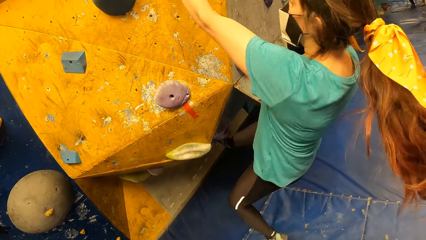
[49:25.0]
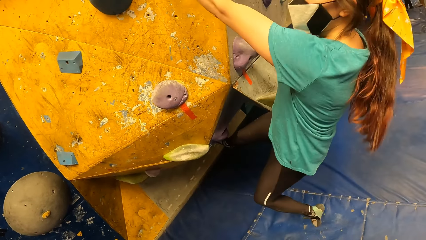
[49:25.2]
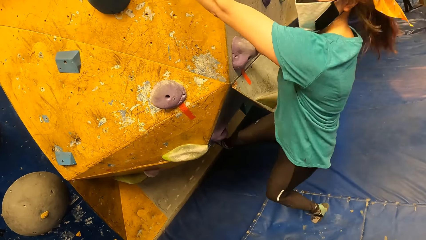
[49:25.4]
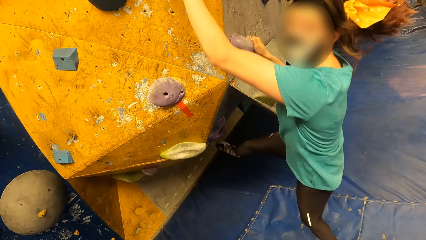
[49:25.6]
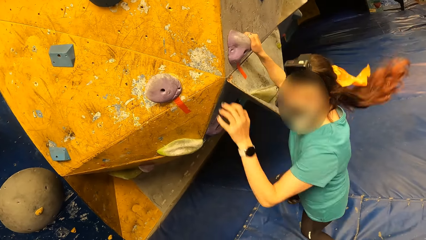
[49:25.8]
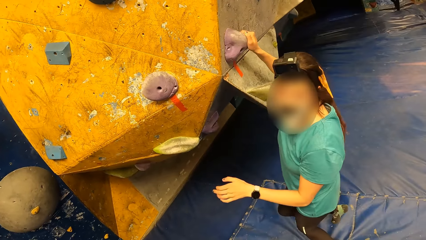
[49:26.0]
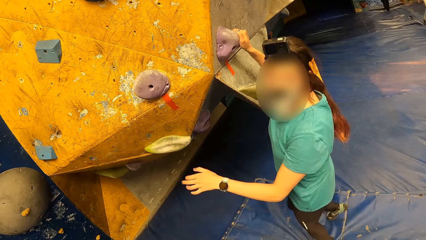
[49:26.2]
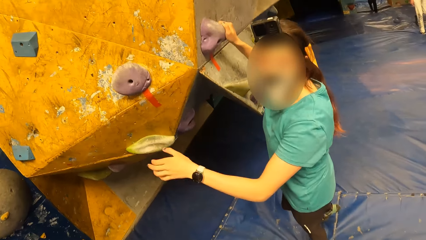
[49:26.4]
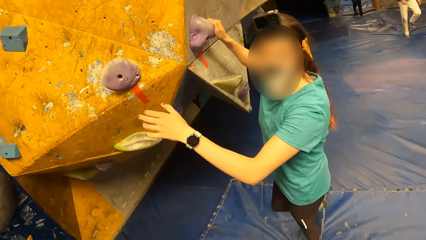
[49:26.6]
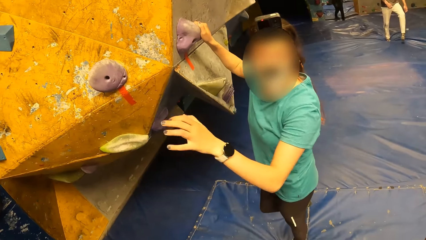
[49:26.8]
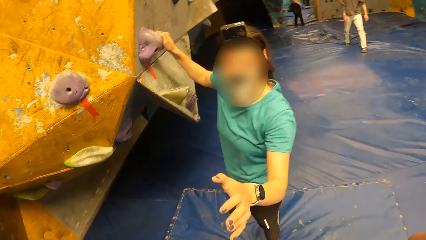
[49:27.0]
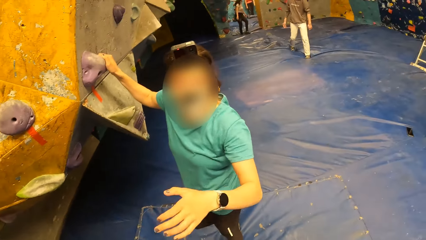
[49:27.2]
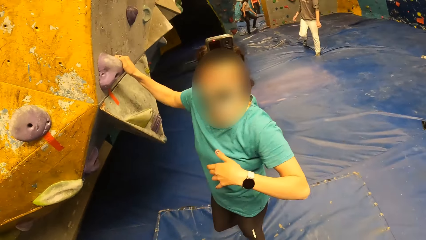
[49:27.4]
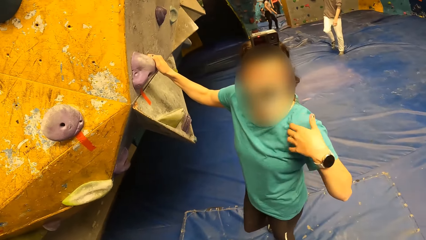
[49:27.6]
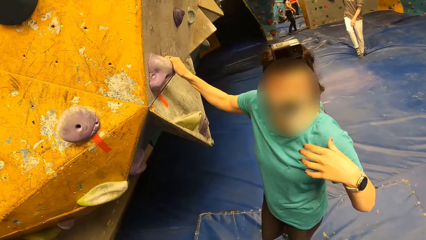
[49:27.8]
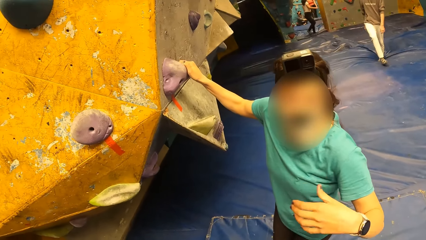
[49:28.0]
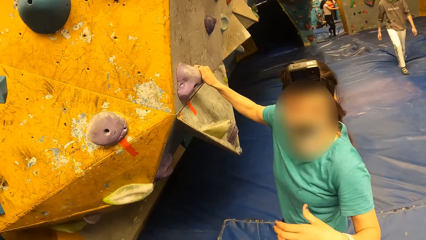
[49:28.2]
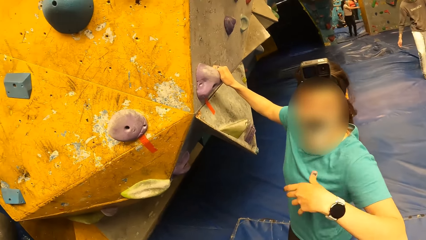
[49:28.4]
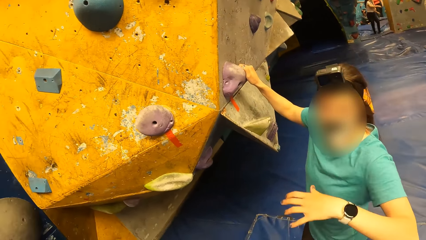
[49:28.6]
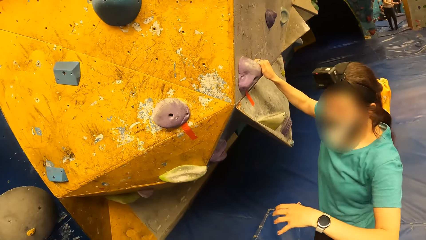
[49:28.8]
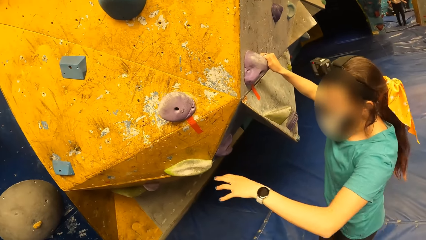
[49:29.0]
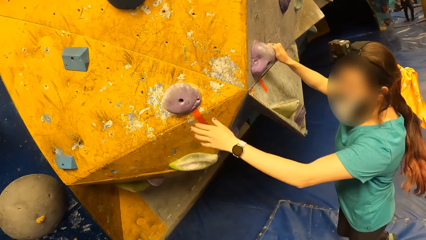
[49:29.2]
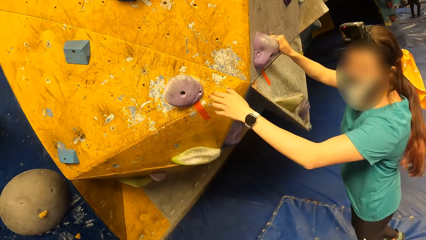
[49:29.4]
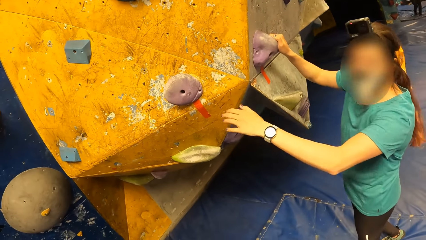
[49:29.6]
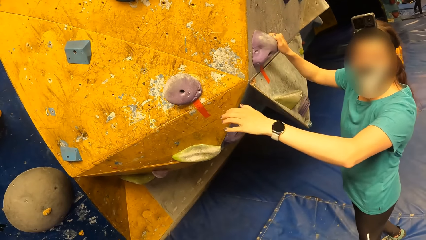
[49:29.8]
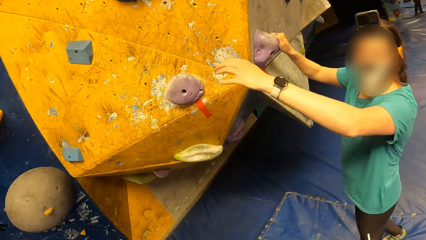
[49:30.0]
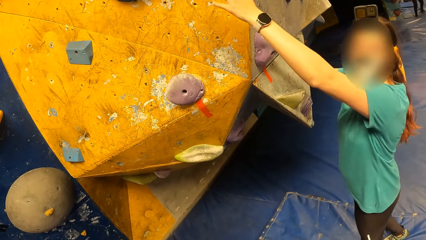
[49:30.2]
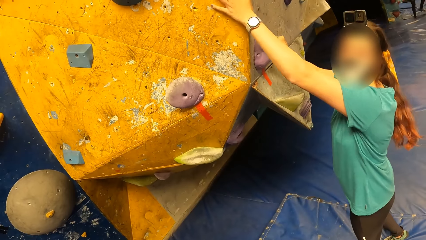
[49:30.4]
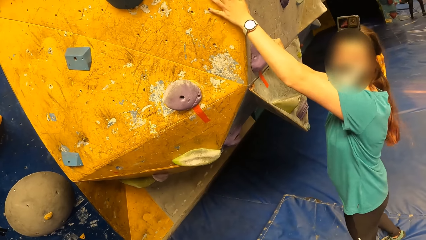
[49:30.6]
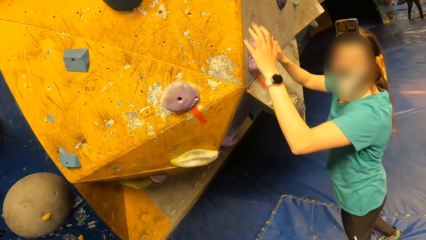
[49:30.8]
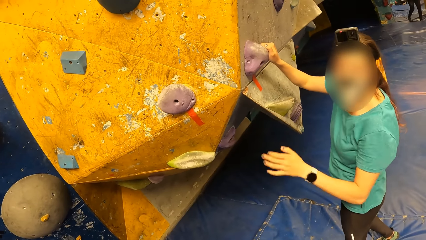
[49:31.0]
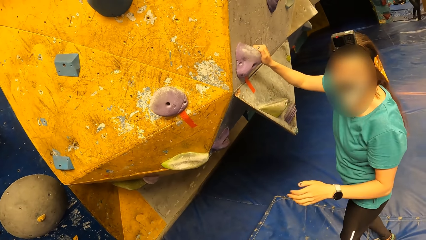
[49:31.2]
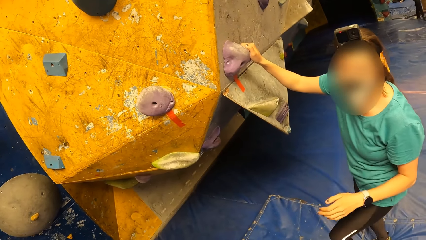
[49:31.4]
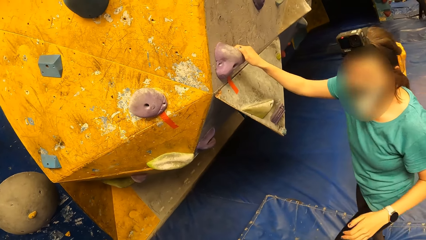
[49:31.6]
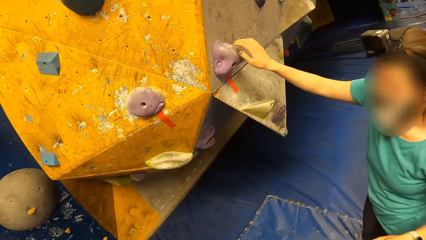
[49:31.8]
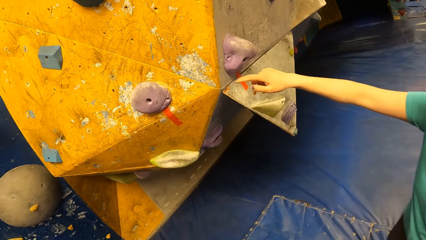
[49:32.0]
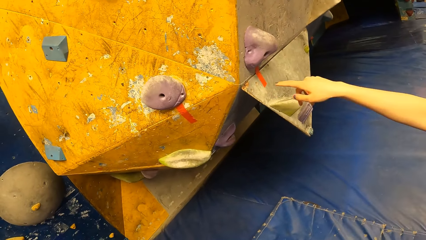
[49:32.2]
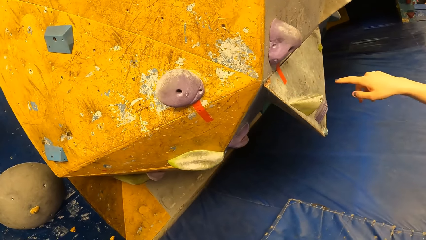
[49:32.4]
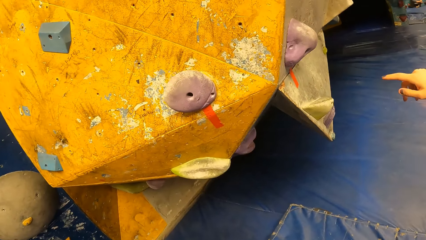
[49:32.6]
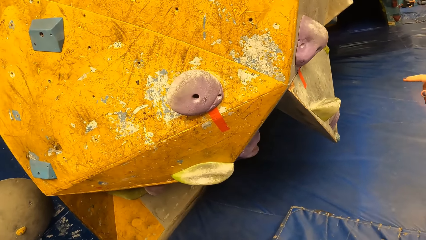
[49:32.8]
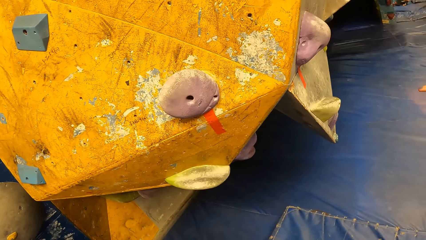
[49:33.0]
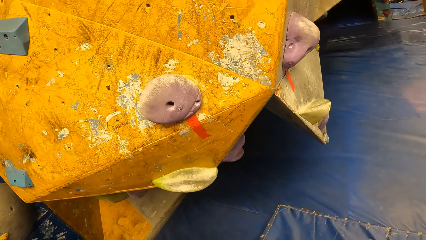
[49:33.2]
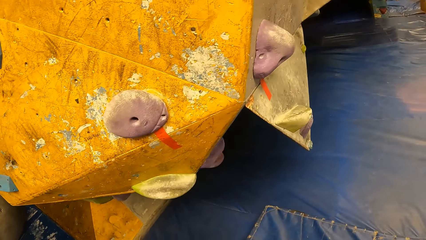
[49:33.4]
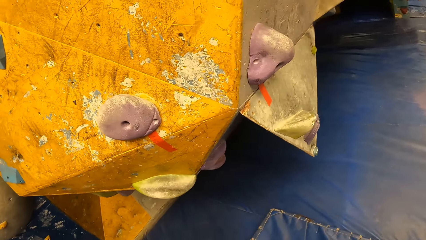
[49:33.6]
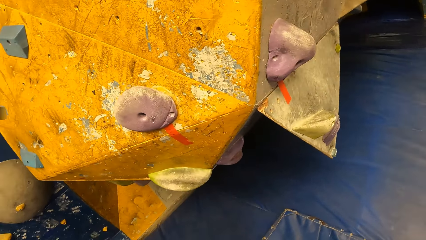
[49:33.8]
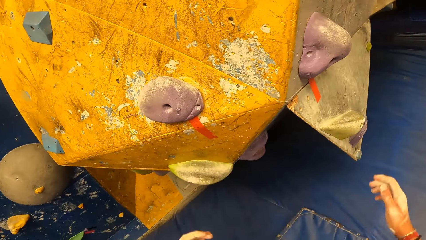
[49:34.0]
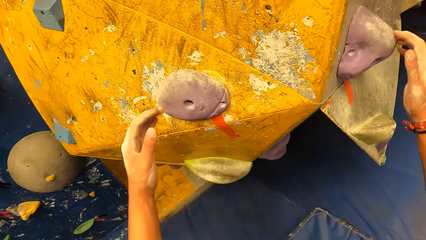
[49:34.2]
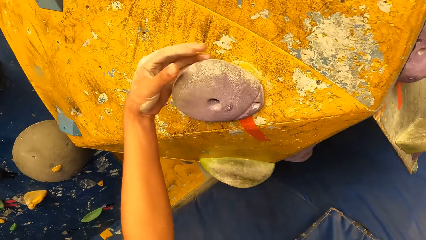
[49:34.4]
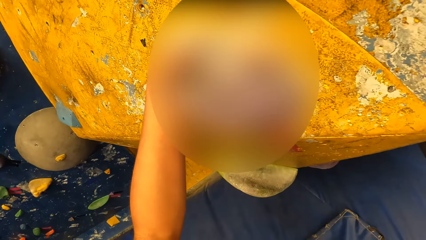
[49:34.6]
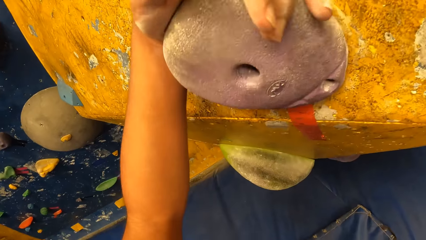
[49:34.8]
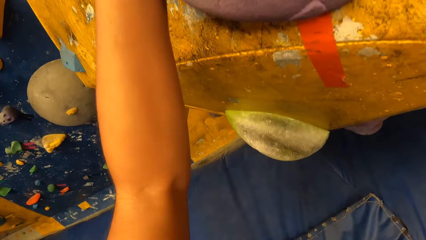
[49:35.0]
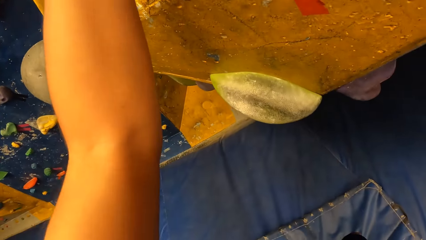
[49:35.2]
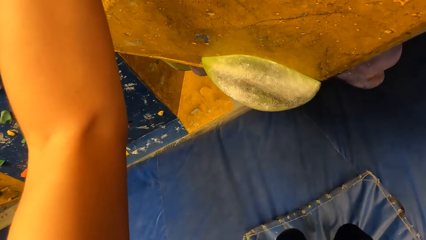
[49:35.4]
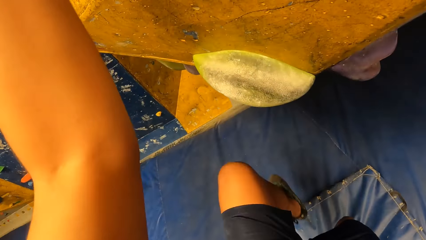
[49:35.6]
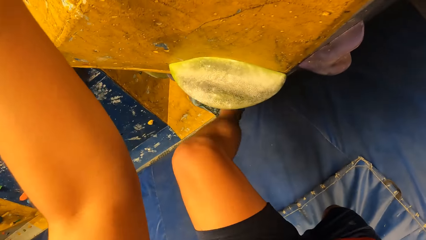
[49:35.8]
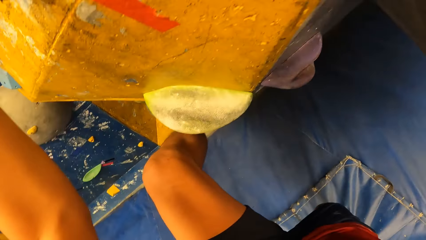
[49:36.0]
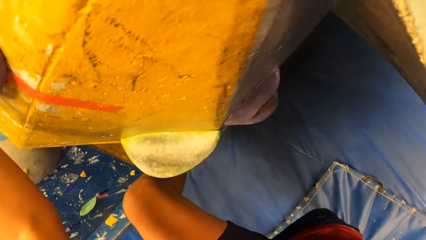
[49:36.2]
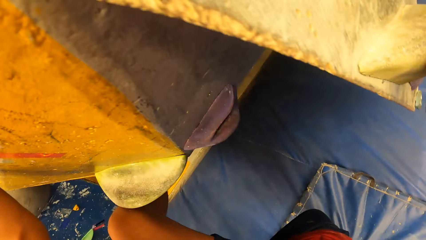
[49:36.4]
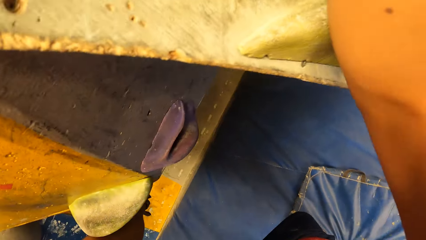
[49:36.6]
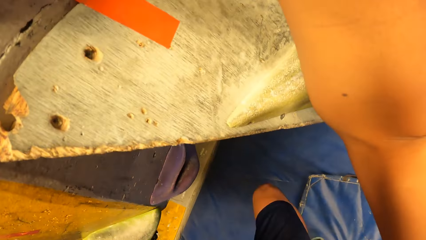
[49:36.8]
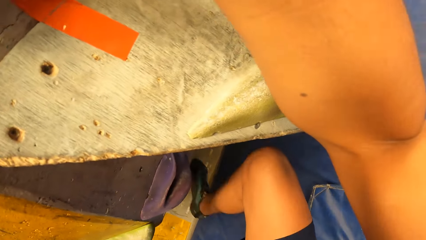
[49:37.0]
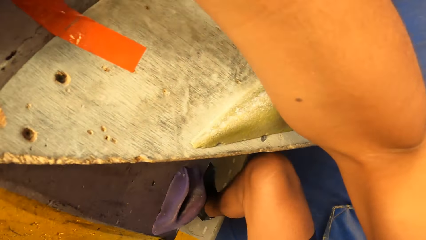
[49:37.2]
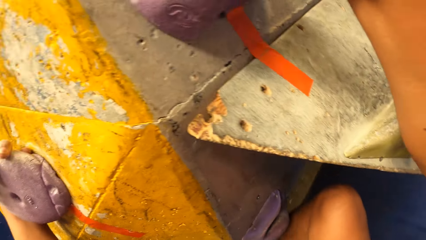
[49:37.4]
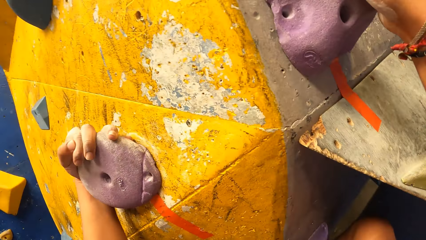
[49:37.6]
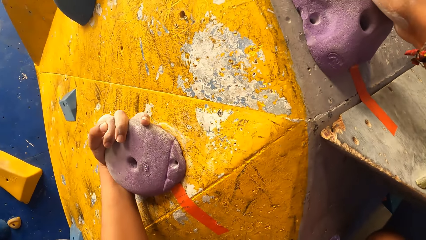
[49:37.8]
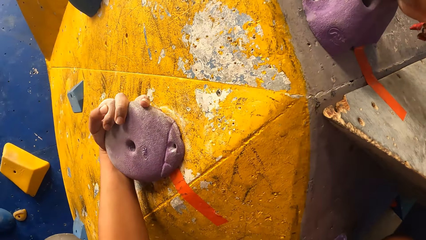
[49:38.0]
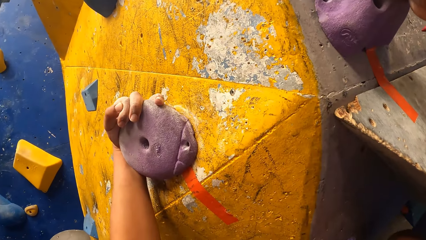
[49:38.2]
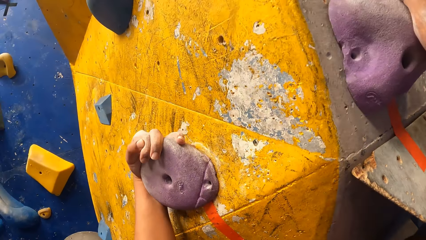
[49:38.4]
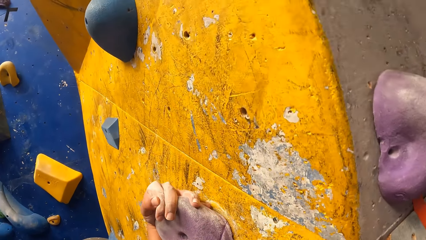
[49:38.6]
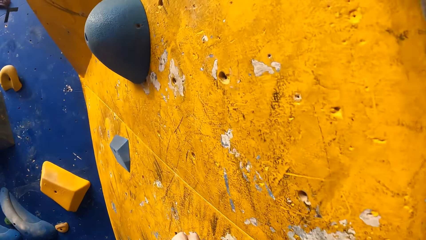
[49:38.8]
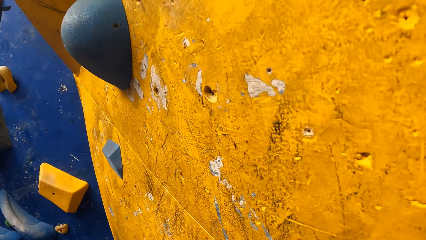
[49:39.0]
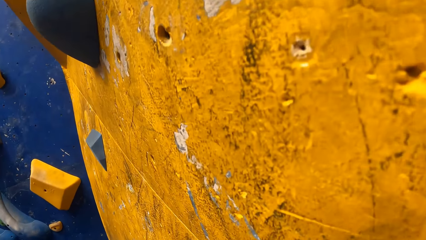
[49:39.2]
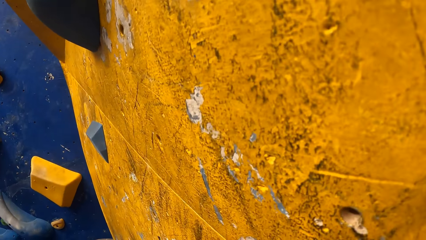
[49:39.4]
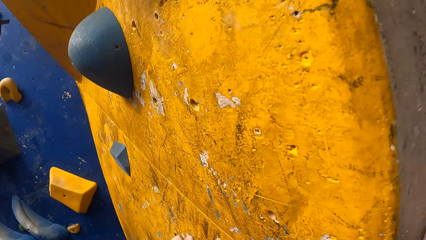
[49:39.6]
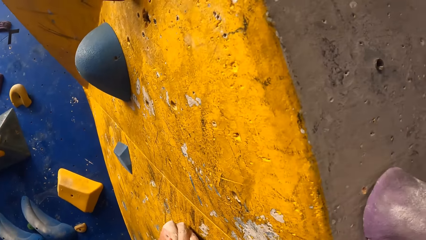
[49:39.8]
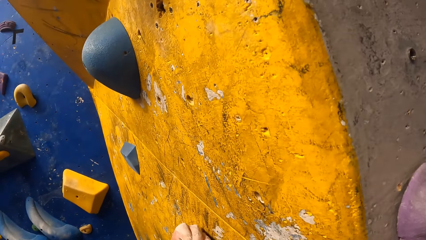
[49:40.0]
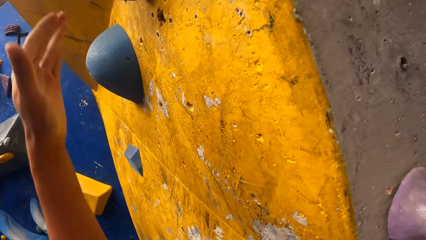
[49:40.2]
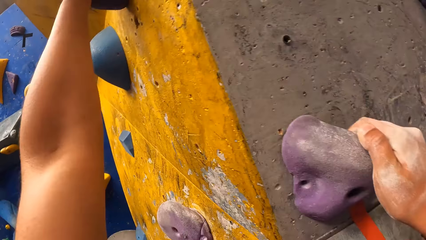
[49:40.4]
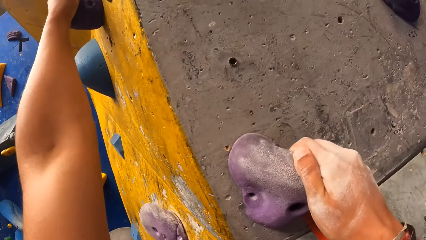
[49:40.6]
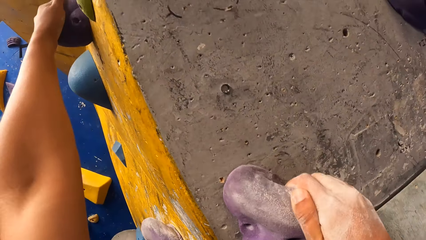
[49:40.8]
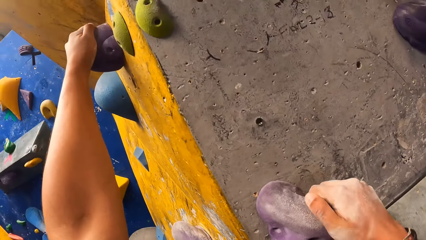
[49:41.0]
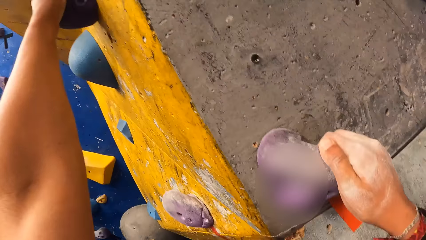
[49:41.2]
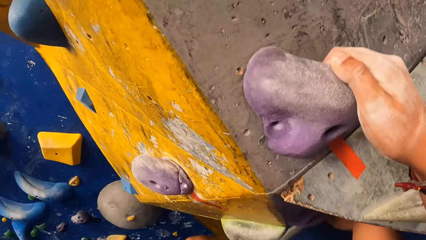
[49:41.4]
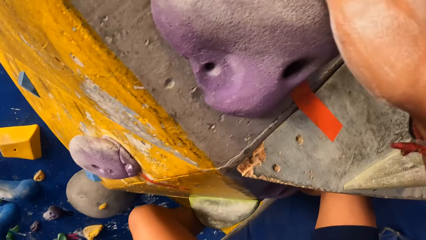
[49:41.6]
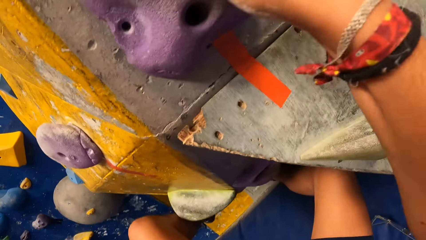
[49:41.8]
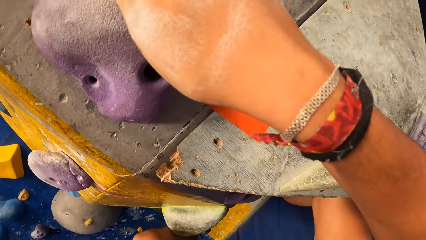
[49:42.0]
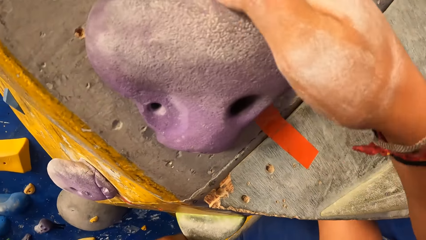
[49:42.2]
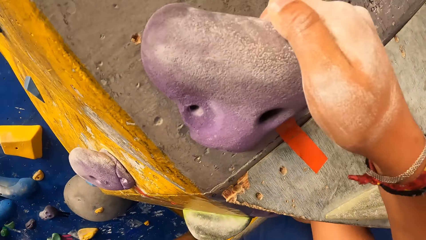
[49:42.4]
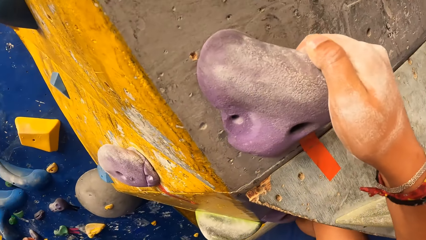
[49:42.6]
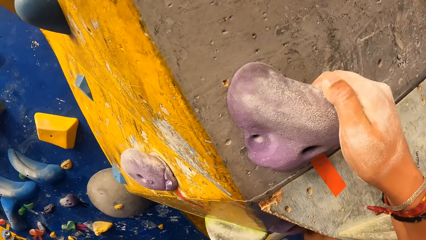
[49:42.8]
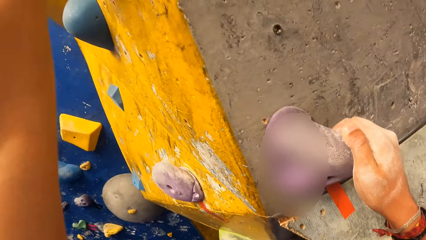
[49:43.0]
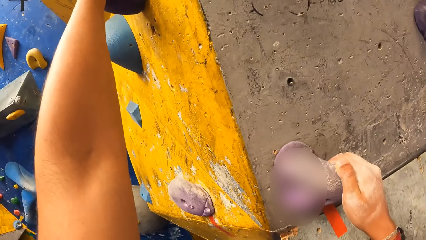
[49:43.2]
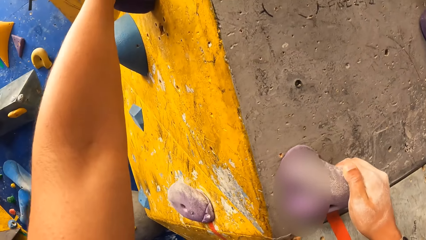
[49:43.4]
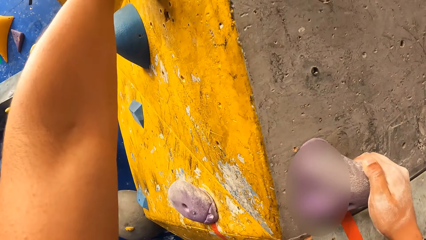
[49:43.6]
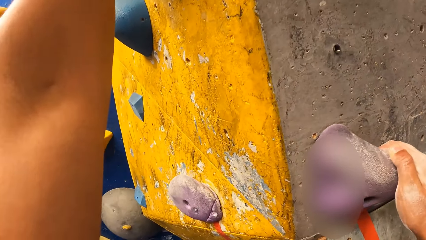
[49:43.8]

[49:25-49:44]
The woman lands on the bouldering mat with her left foot. The woman climbs down the wall. The woman interacts with the camera wearer. The woman gestures out. The woman removes her right hand from the climb hold on the bouldering wall. The woman points to the wall. The camera wearer places both hands on the two climb holds on the bouldering wall. He places his left leg on the sloper on the bouldering wall. He places his right leg on the sloper on the bouldering wall. He climbs the bouldering wall.
